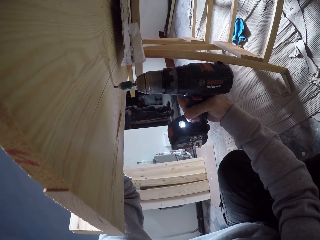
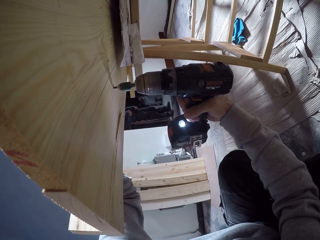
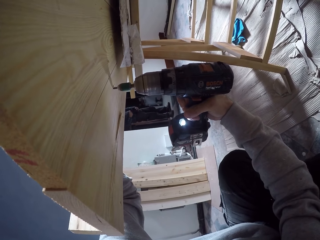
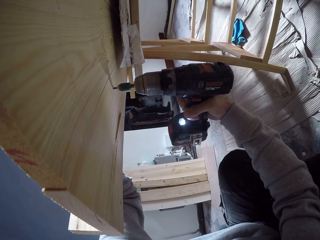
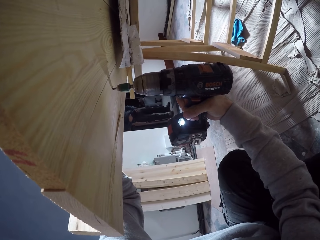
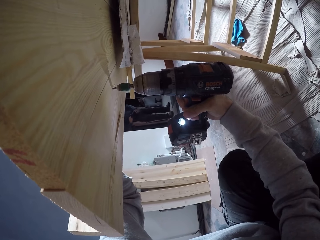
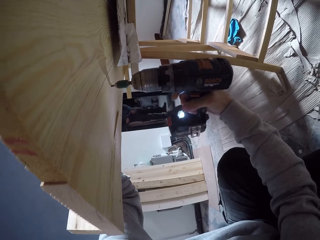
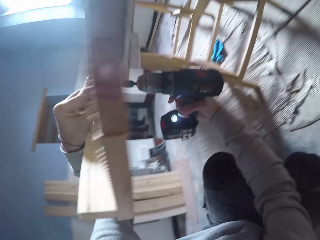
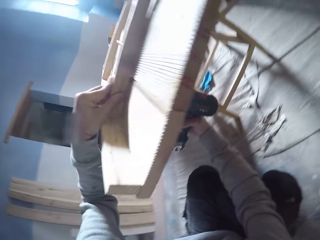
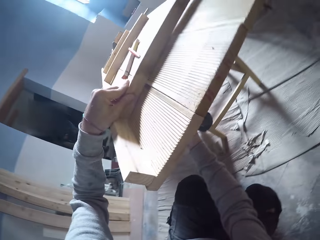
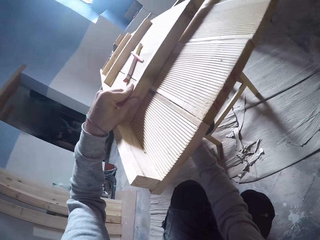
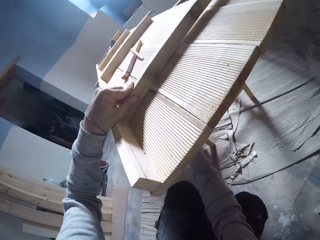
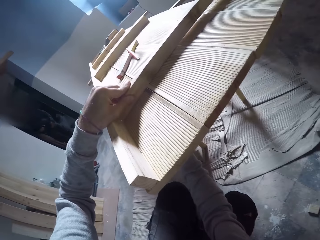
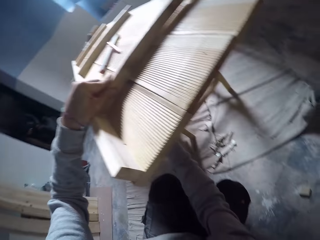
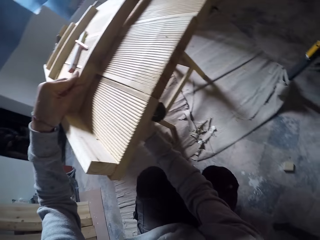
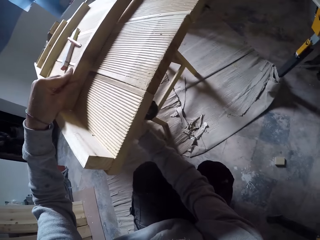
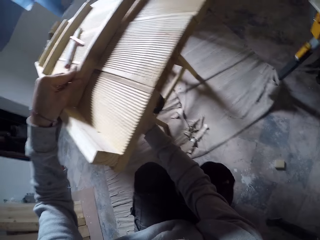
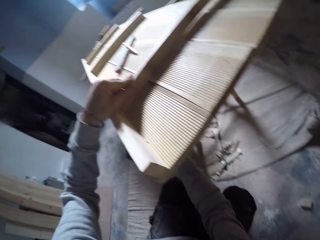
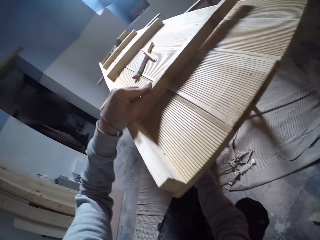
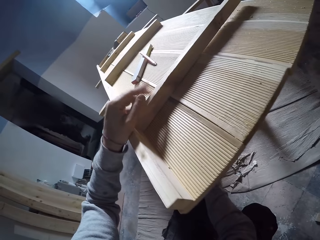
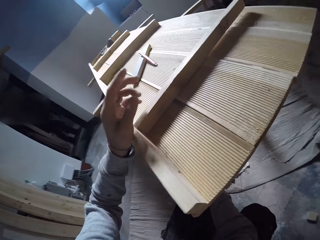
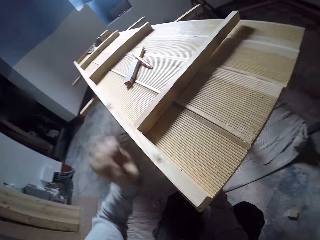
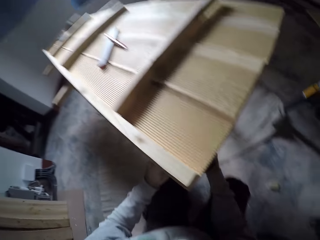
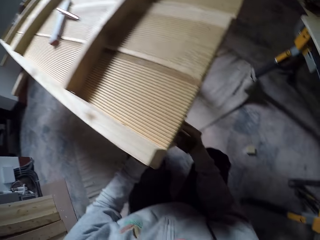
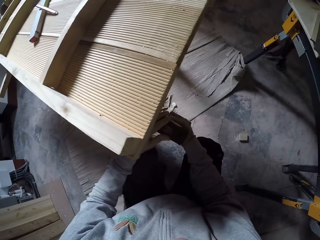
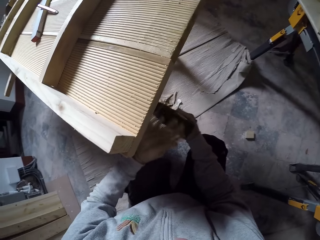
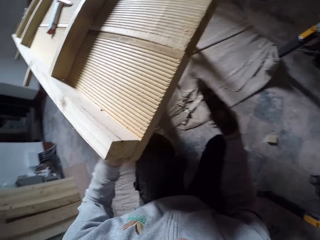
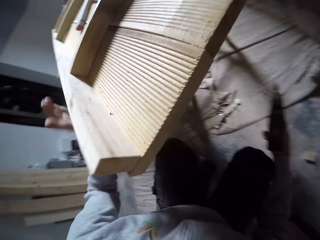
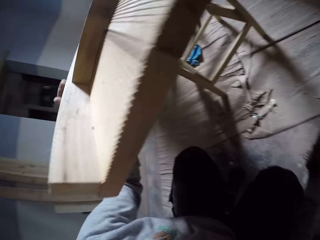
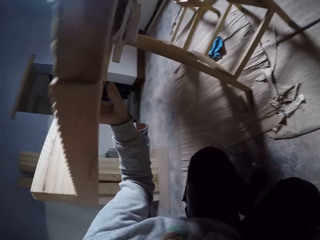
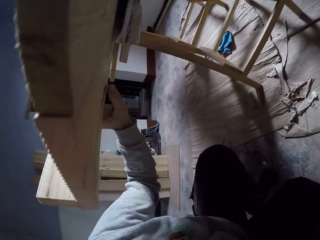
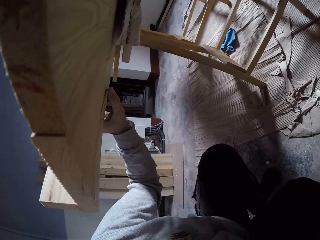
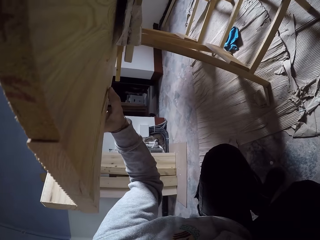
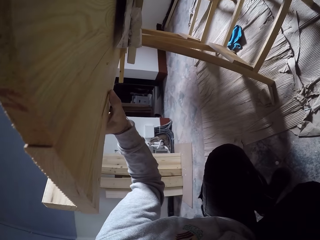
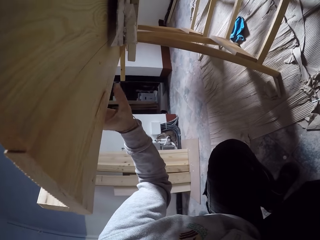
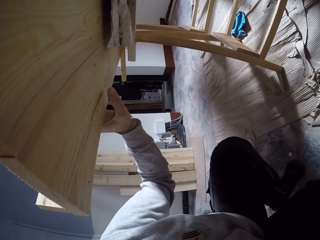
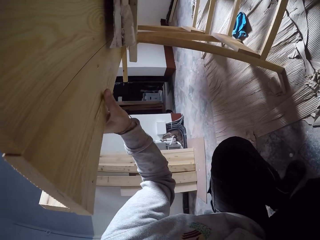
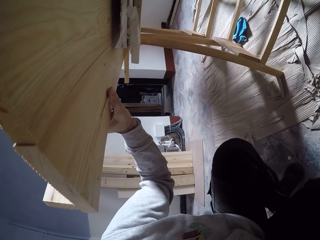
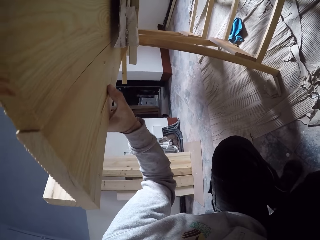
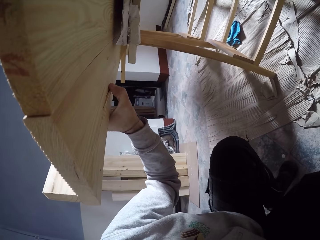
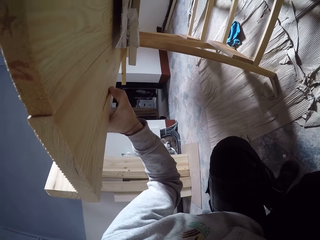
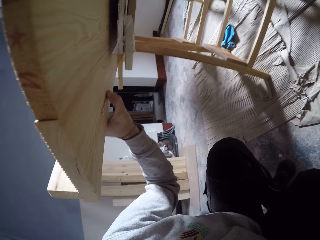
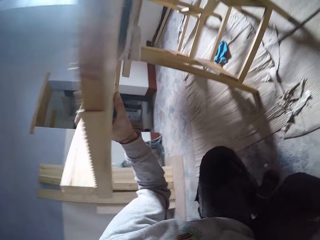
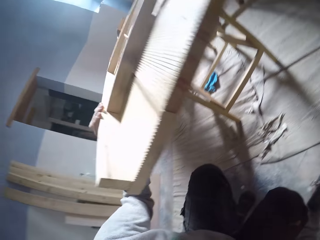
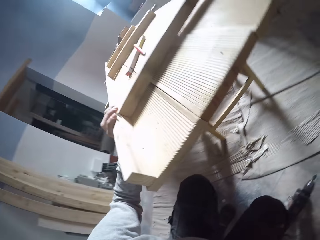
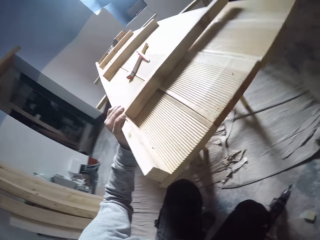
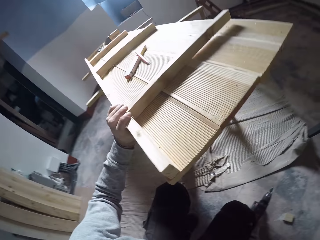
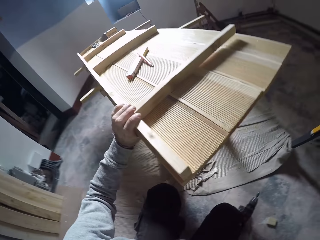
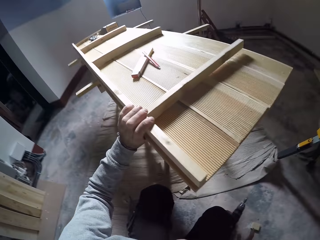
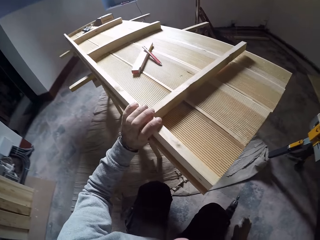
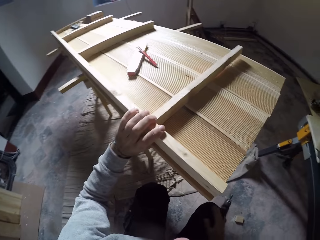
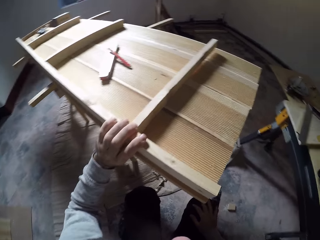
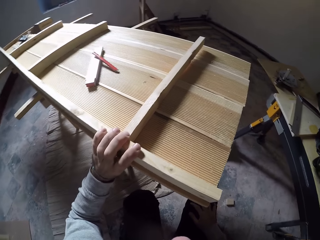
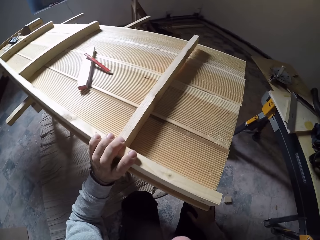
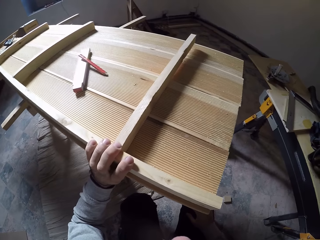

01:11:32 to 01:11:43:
The camera wearer holds a wood plank. He examines the worktable with his left hand.

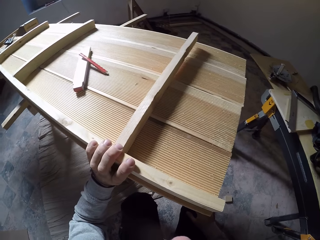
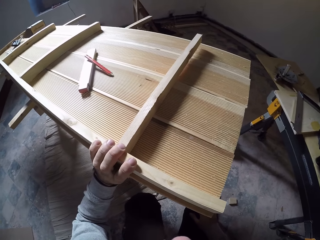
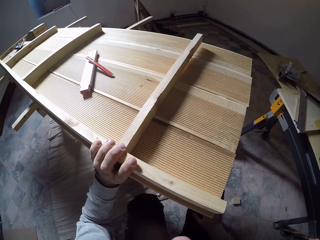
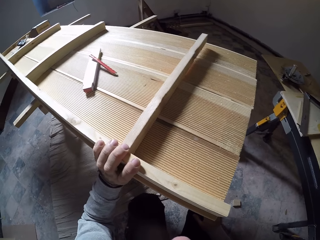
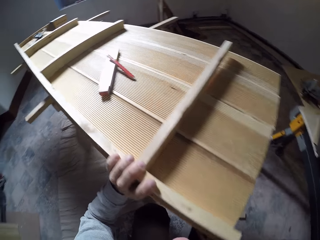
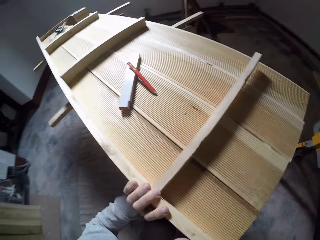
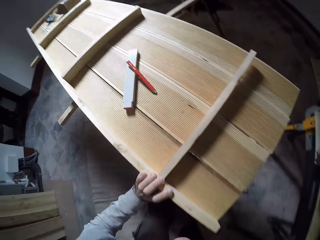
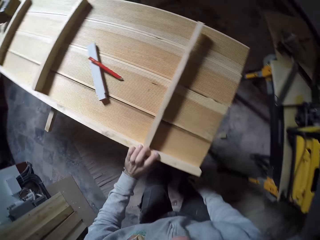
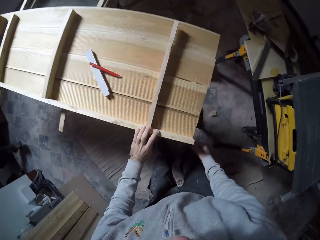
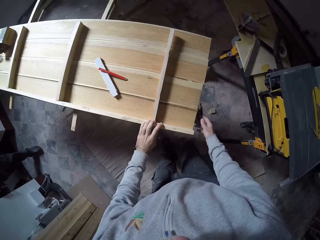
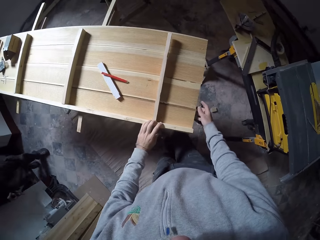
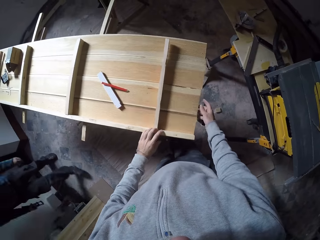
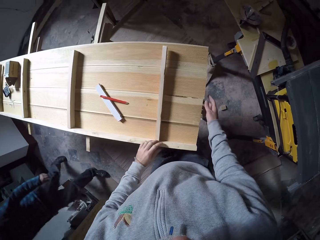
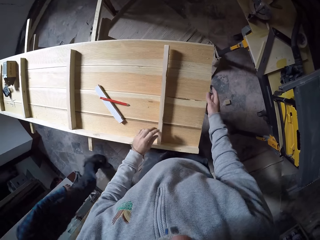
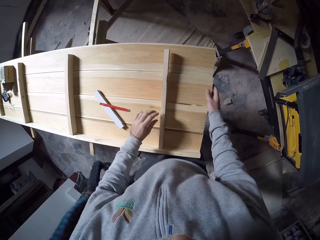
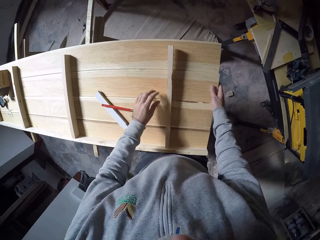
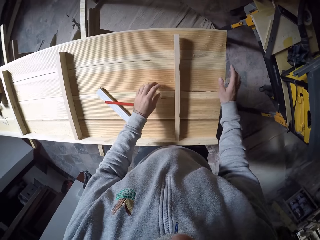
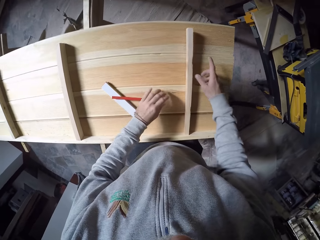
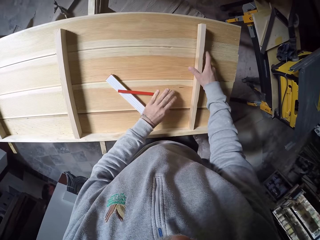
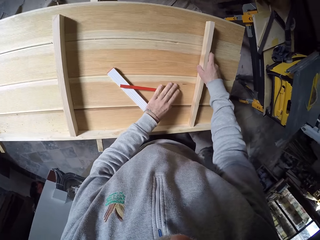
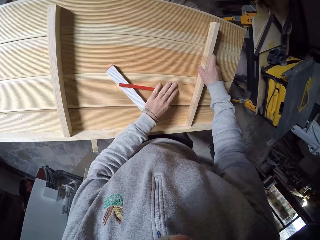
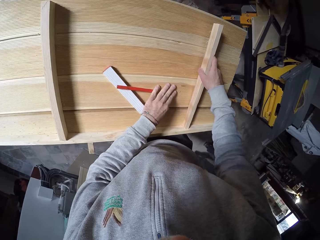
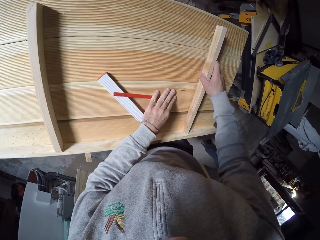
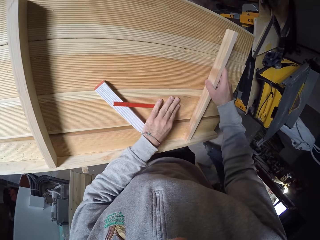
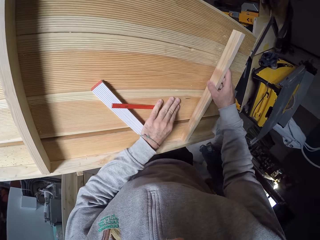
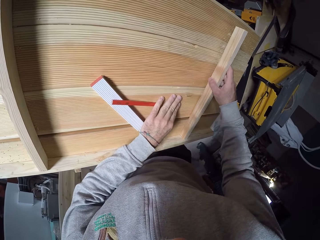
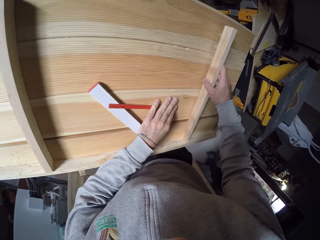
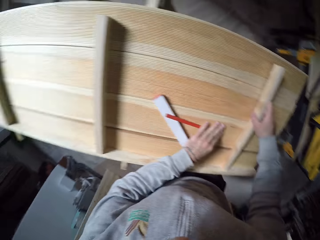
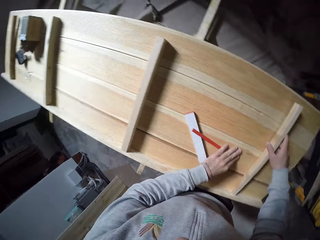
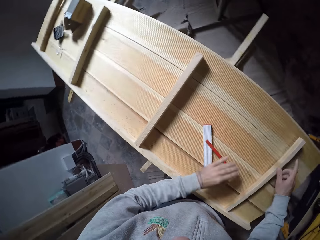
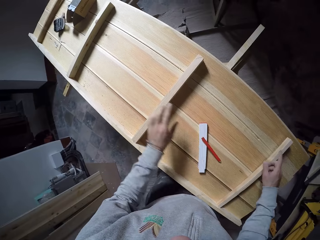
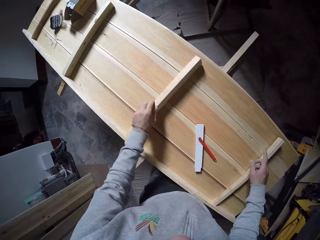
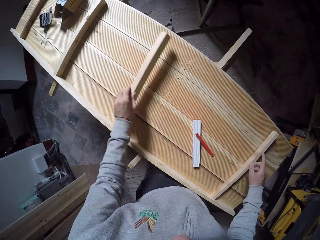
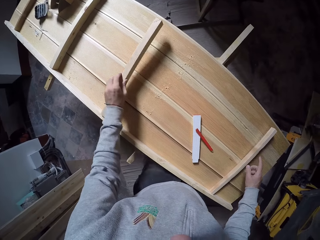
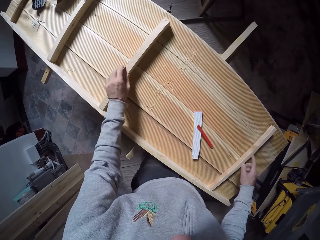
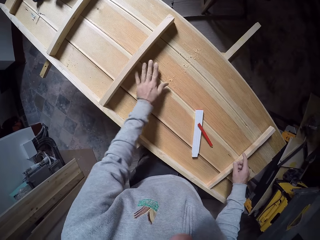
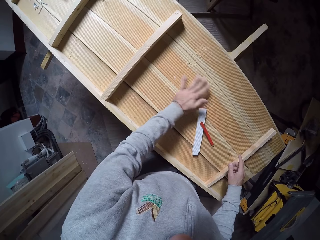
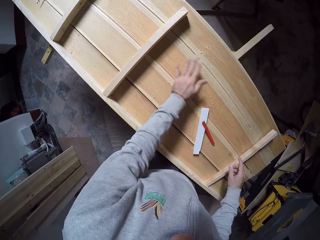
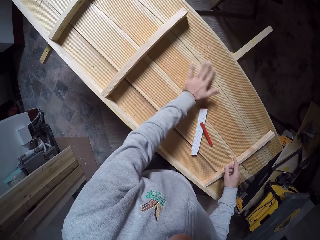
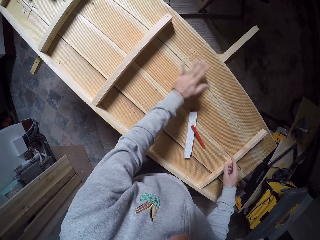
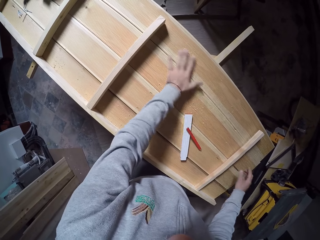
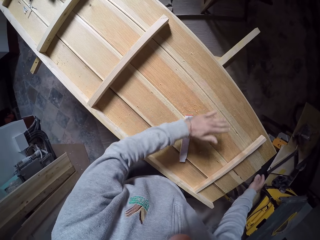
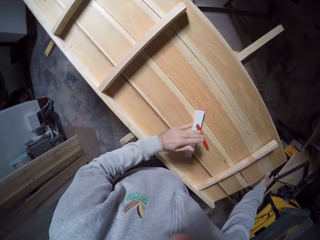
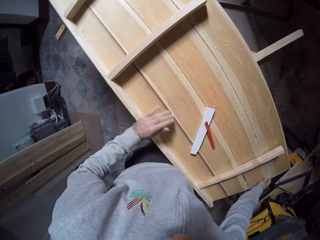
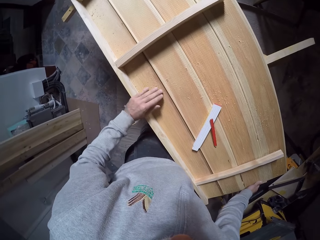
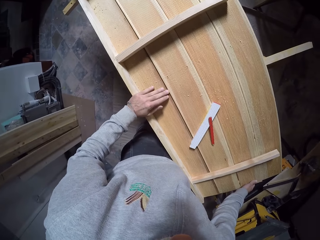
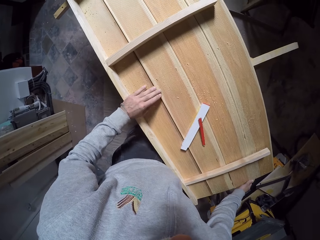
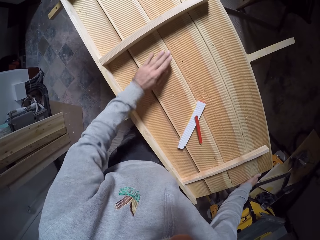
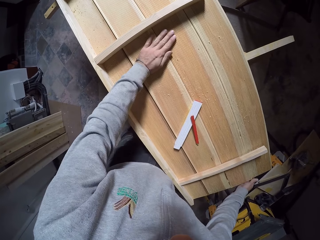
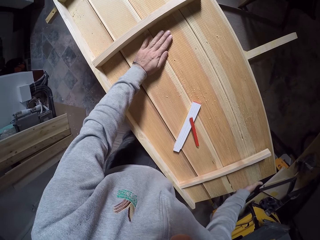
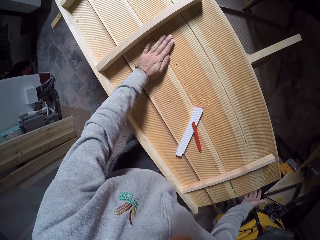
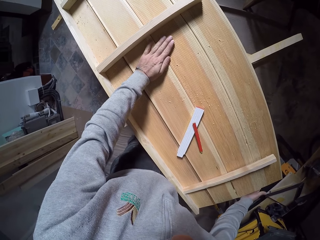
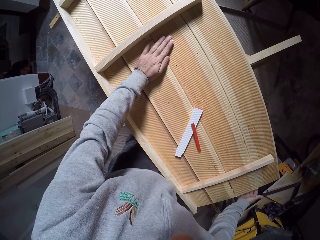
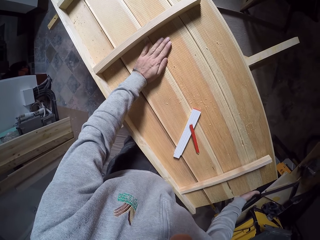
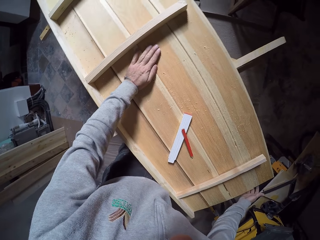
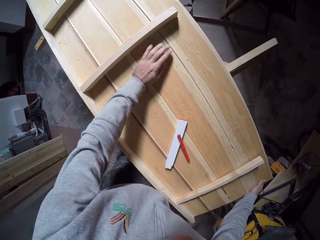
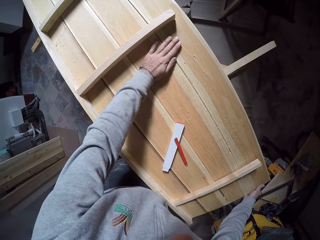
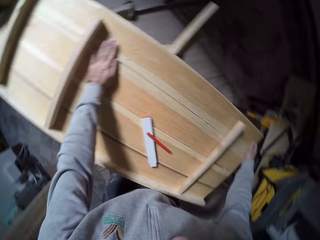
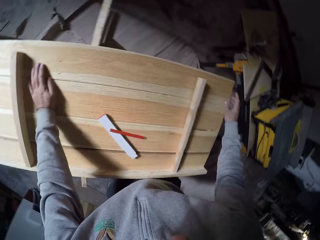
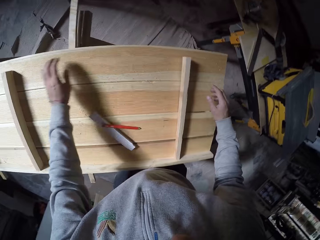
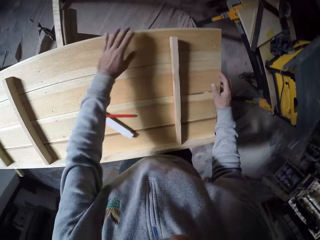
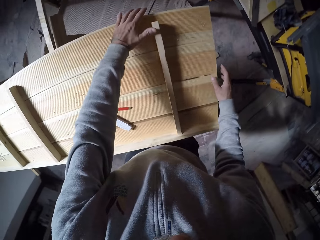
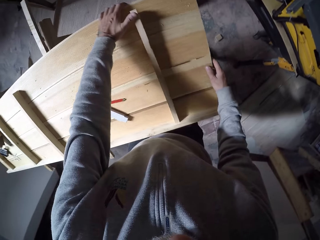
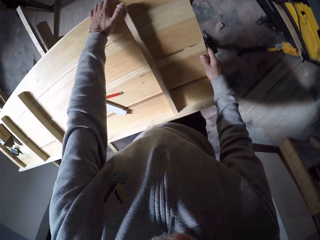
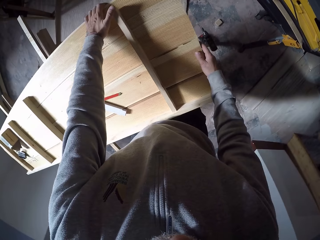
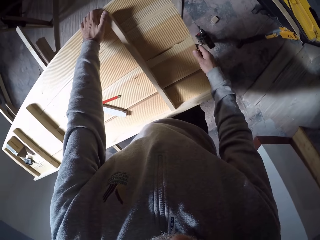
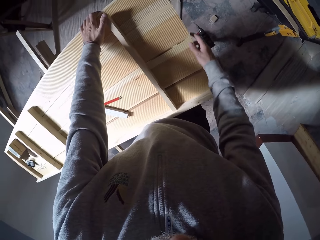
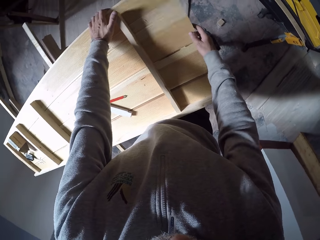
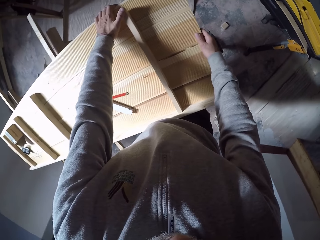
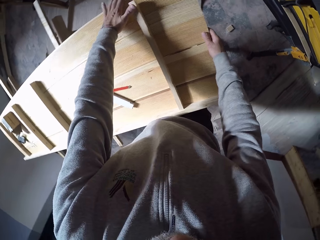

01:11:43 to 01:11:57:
The man walks past the camera wearer. The camera wearer looks around the wood plank. He holds the wood on the worktable with his right hand. He adjusts the wood on the worktable with his left hand. He wipes dust off the worktable with his left hand. He hits the wood on the worktable with his right hand.
